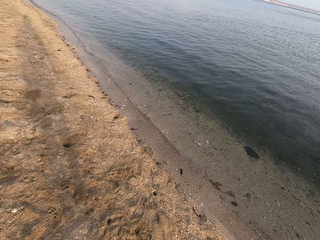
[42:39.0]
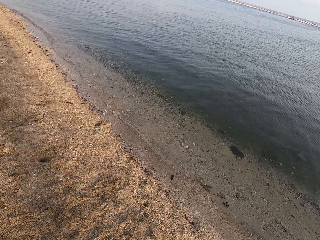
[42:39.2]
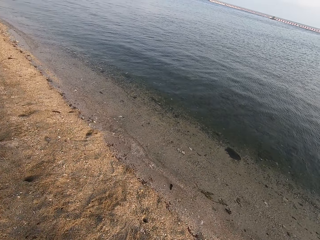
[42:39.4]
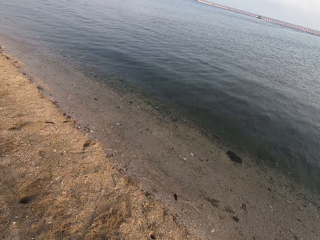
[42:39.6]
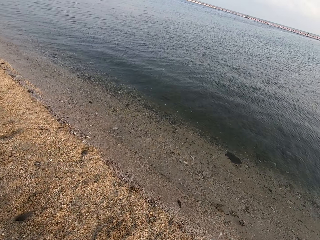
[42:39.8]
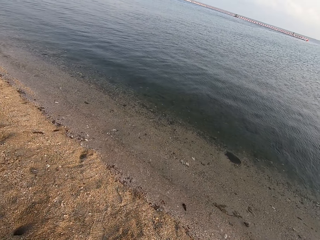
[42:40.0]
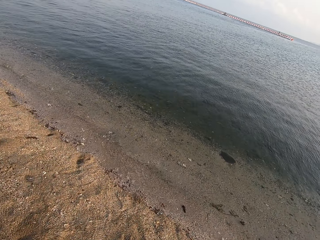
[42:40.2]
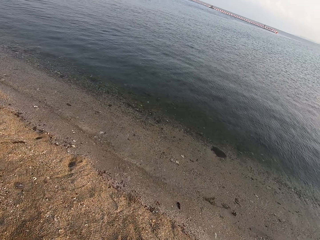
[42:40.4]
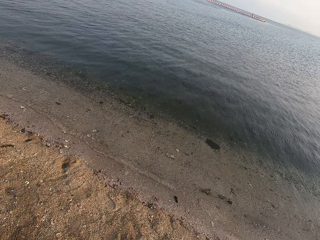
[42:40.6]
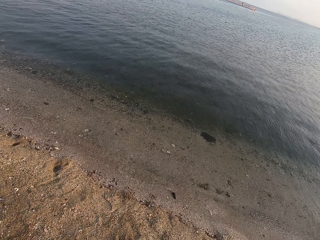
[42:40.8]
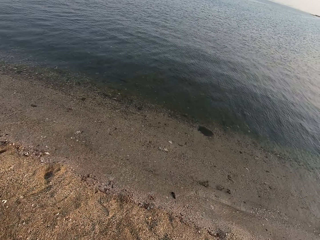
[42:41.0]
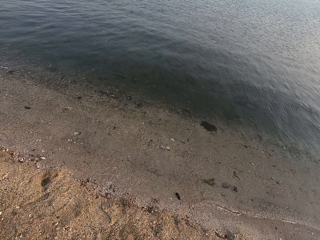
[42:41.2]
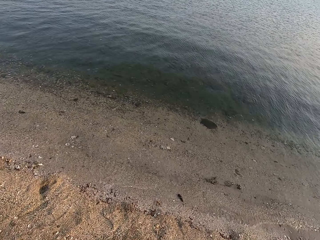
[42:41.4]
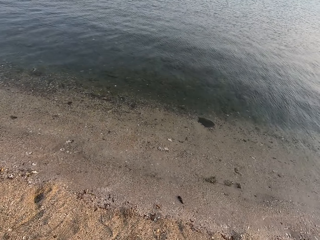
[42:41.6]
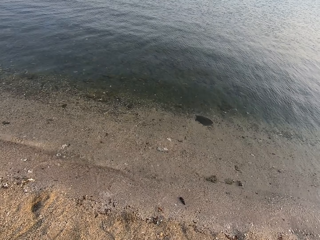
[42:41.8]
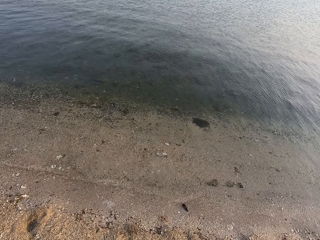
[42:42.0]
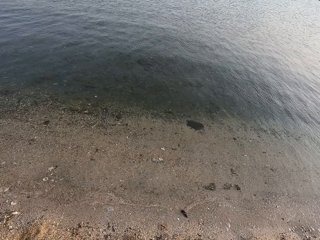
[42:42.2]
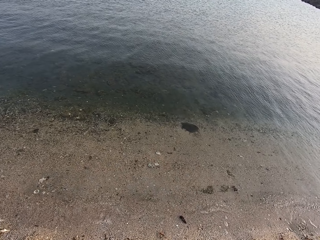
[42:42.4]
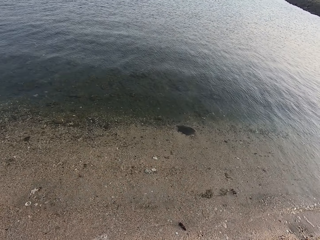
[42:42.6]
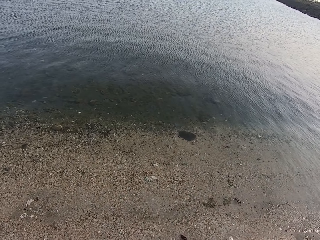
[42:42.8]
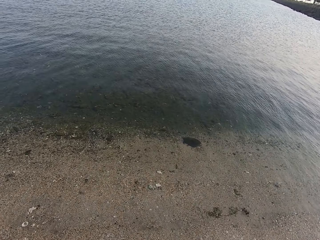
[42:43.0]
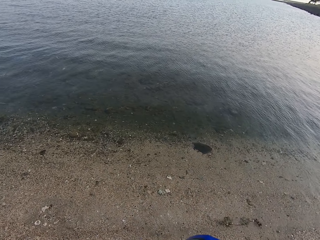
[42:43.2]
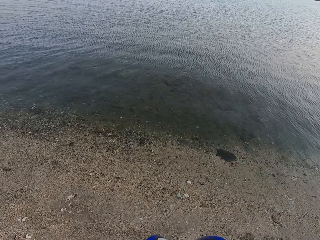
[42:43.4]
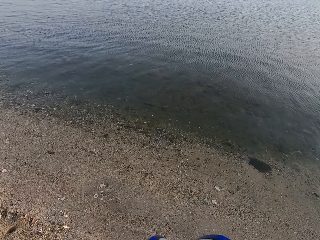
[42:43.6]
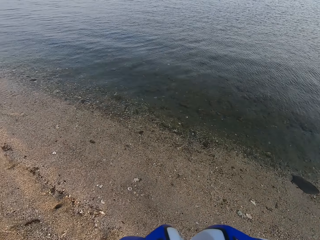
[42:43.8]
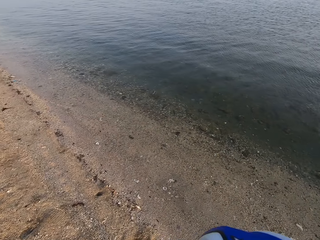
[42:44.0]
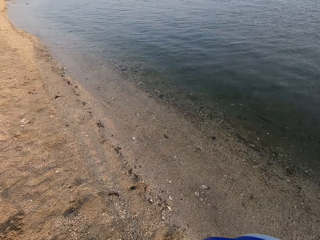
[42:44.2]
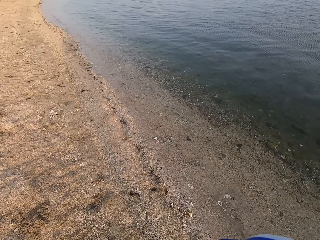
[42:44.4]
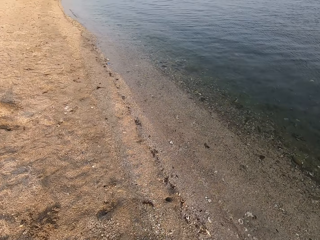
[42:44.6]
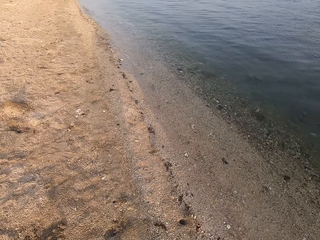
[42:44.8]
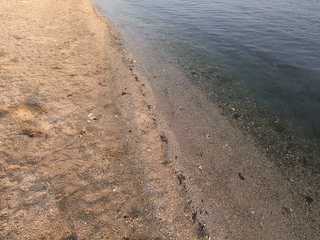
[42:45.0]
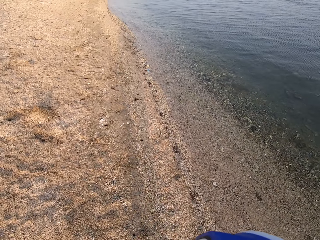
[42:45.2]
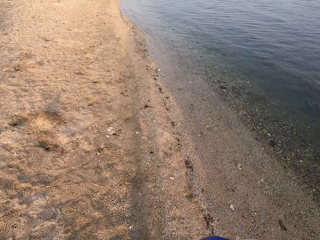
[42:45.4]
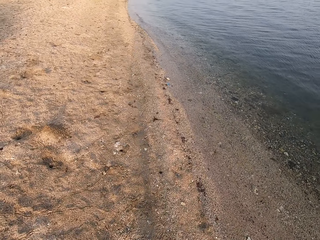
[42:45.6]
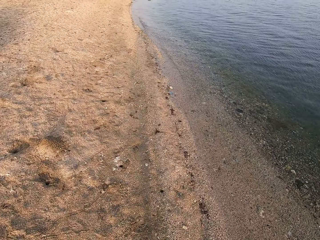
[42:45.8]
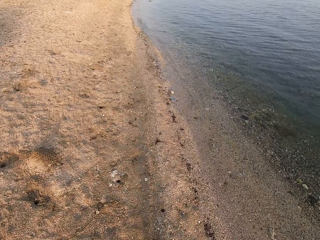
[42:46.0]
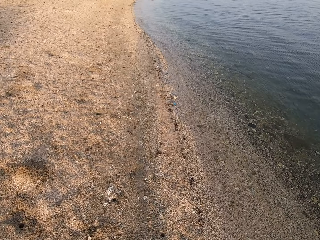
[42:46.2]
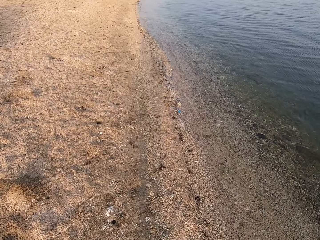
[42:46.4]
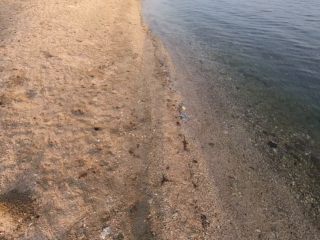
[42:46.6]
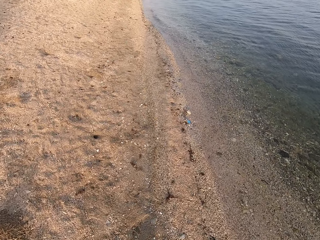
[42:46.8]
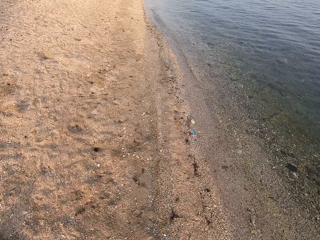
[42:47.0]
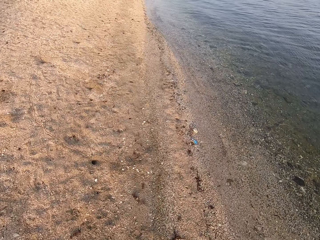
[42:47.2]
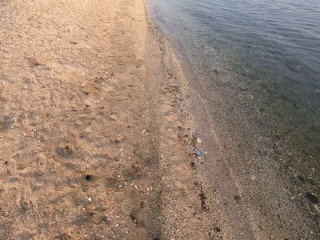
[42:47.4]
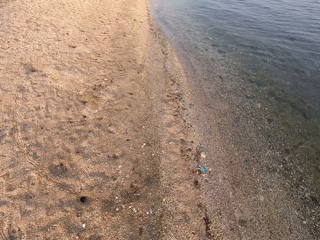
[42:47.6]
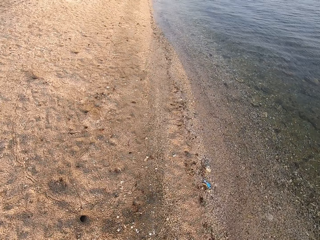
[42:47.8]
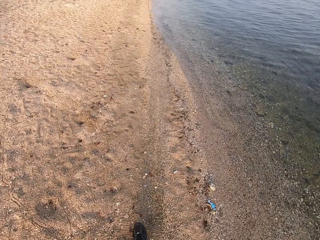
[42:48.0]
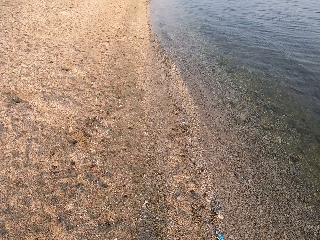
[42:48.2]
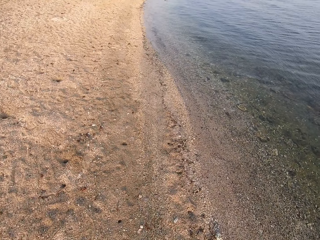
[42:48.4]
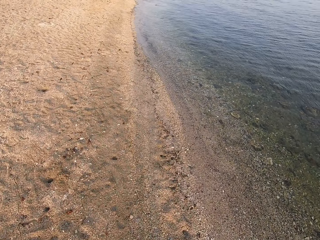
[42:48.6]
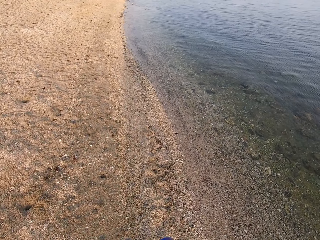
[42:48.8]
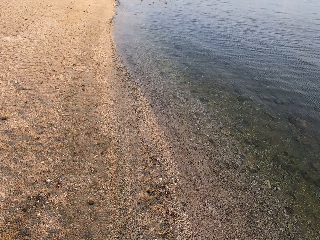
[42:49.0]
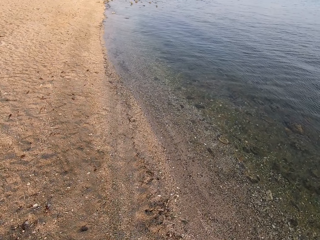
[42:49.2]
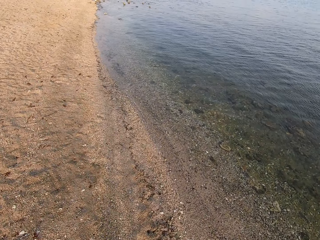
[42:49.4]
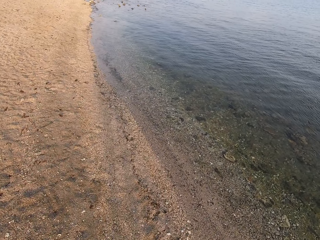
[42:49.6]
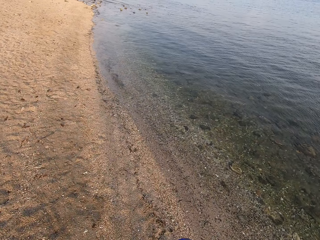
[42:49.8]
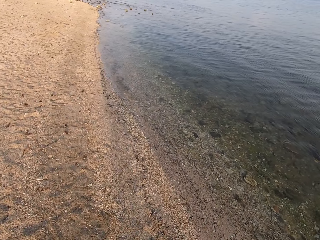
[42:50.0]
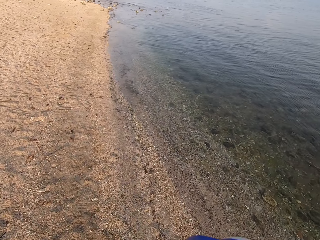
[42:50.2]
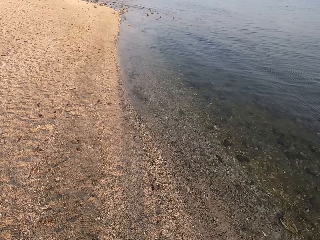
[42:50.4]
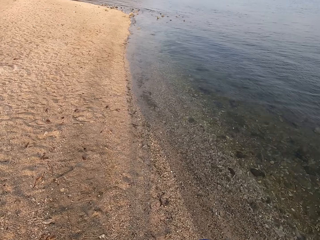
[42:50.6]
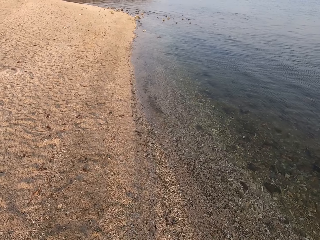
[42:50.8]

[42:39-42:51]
The camera wearer walks around.

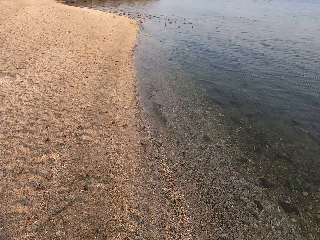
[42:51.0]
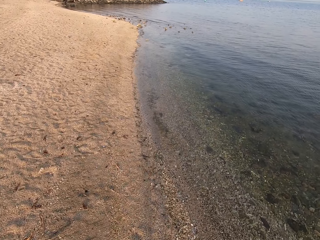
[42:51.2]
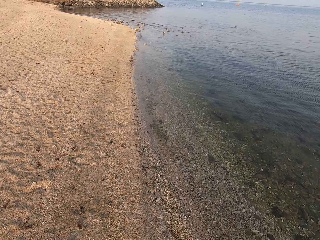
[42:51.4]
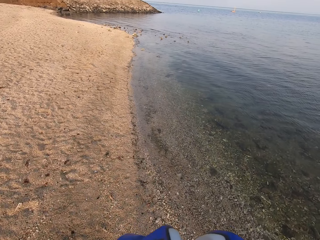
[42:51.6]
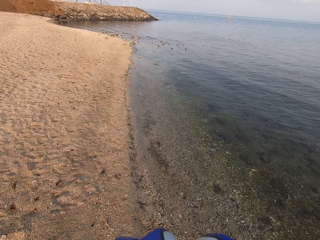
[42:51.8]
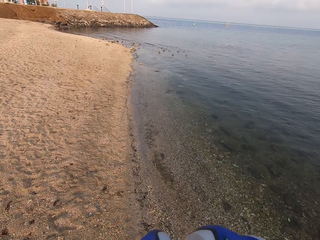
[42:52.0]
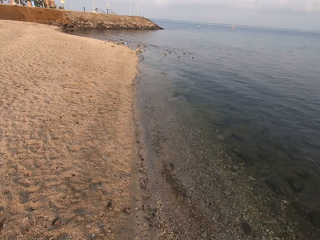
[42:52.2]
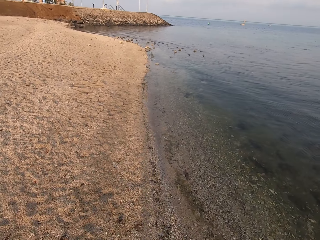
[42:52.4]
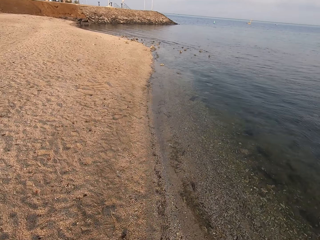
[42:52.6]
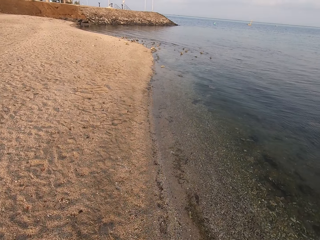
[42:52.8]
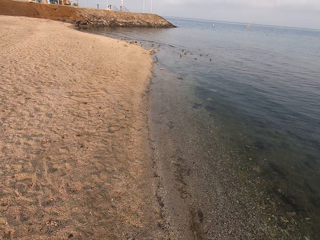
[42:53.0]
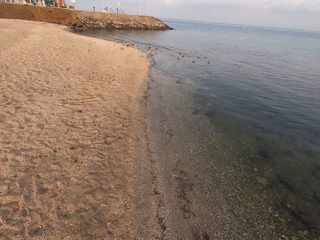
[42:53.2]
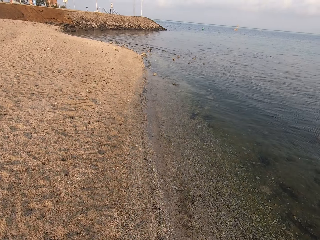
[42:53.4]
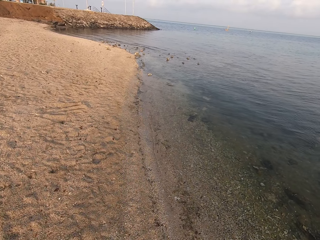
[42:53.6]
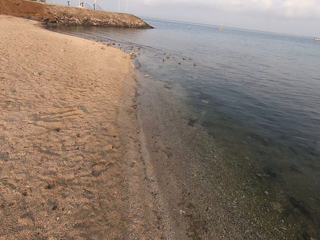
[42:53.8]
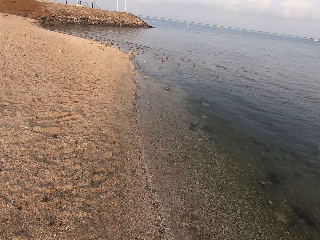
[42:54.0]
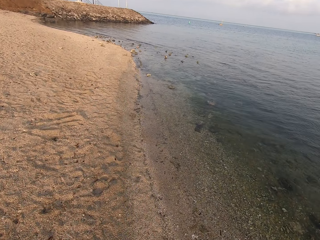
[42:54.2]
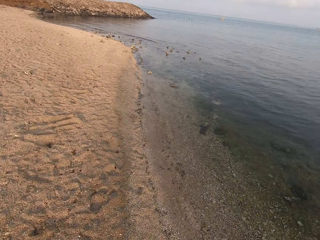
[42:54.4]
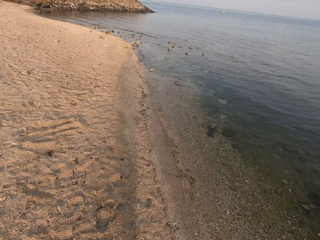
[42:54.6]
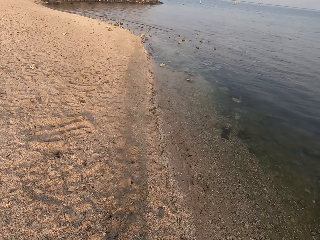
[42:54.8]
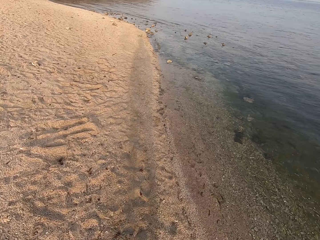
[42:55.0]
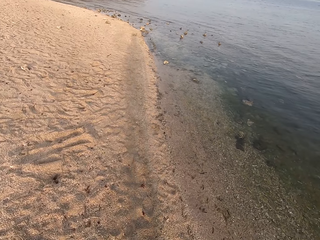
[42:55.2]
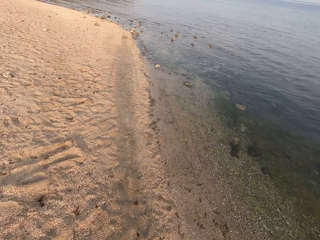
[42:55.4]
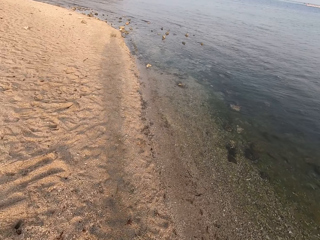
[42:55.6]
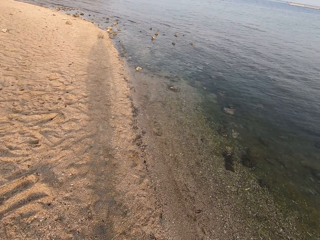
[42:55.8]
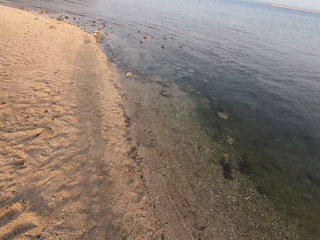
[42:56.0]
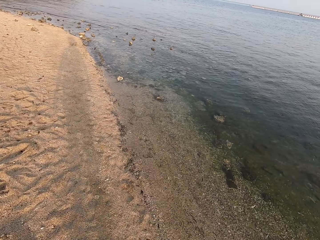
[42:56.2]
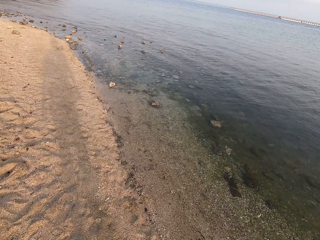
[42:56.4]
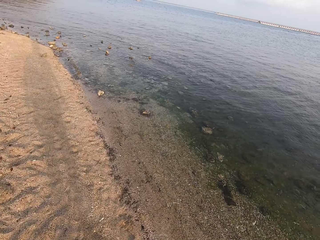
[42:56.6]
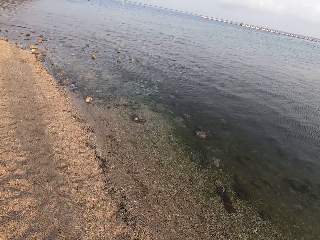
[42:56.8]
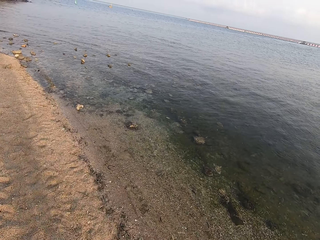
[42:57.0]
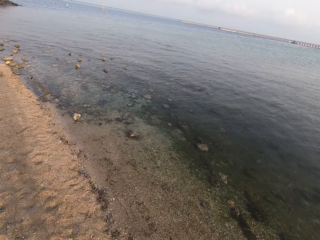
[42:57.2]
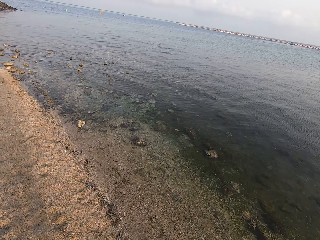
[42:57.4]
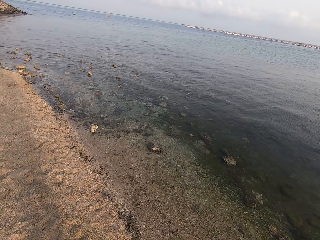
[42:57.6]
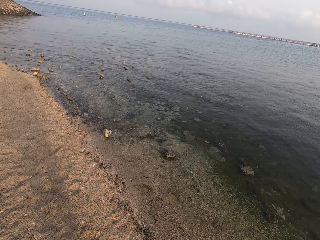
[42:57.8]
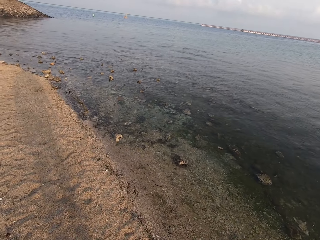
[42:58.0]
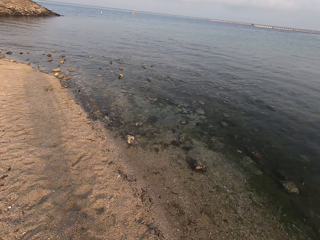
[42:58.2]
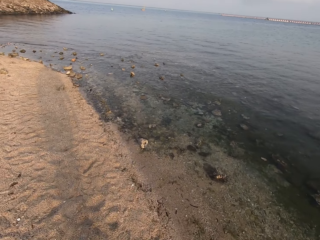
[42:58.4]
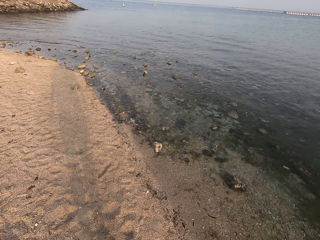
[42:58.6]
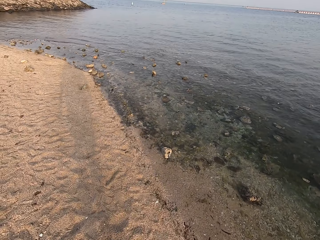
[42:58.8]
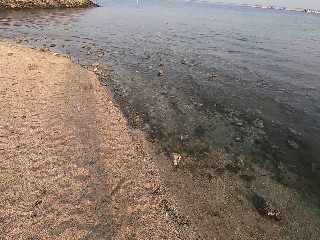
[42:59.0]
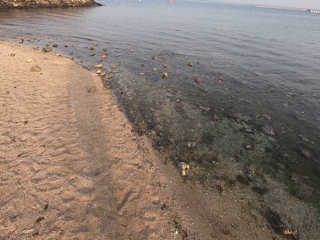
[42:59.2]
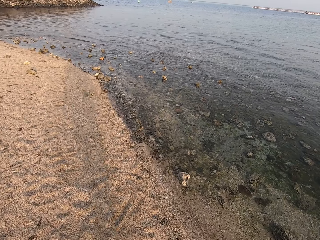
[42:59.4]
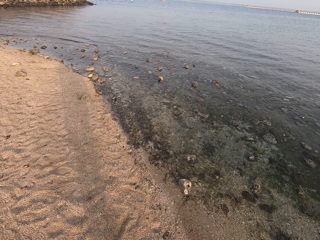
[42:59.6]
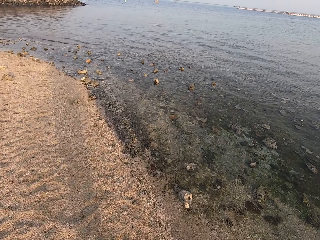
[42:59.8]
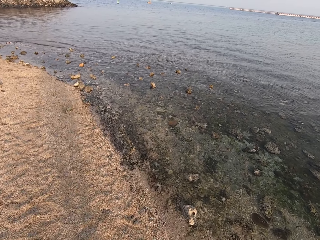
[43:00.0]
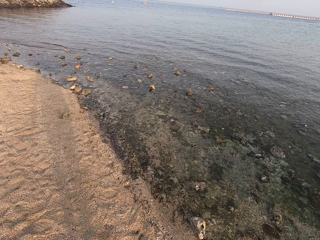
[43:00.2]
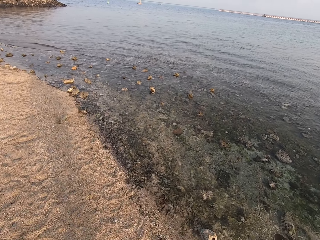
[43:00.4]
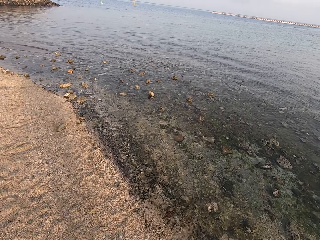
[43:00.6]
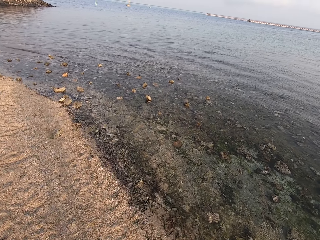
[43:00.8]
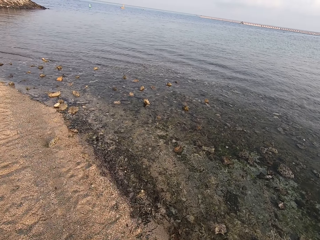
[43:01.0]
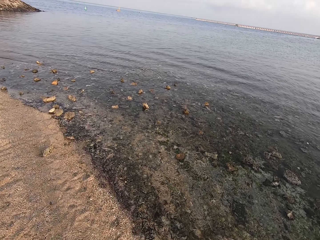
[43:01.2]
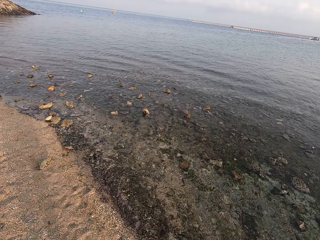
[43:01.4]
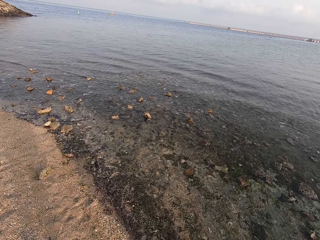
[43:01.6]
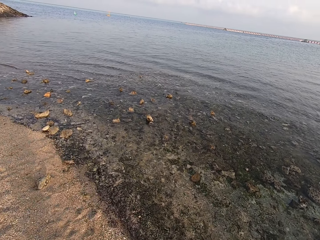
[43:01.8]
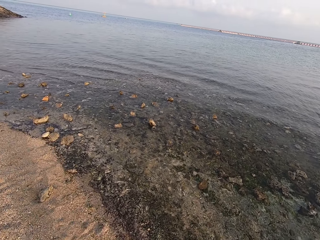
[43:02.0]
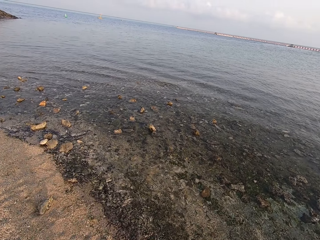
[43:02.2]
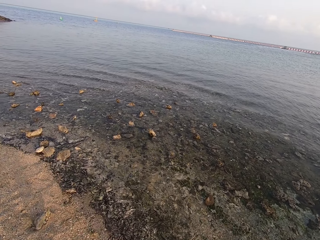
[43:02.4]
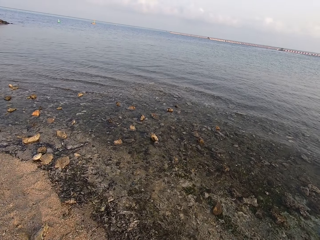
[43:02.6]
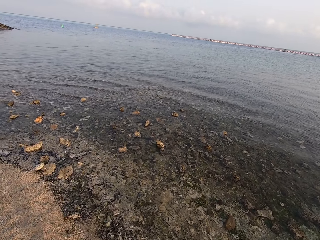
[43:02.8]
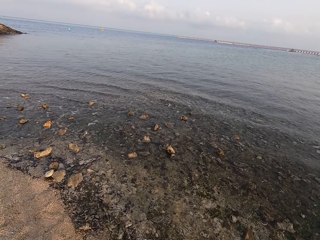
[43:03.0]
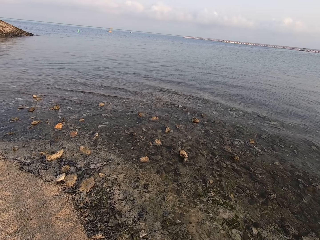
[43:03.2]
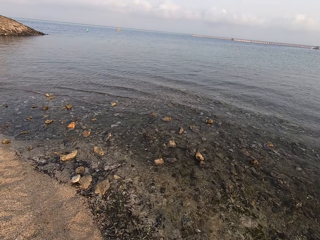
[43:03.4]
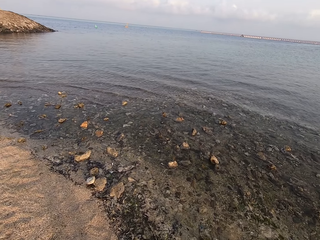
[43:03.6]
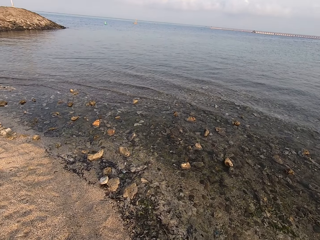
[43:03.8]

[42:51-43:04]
The camera wearer looks into the ocean.
